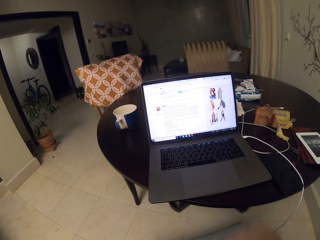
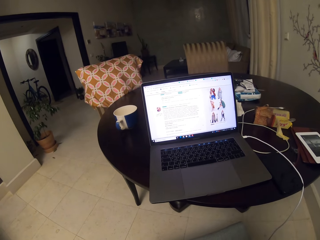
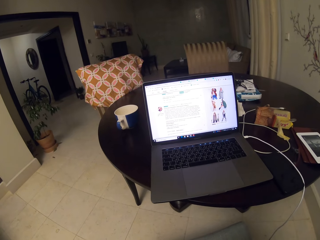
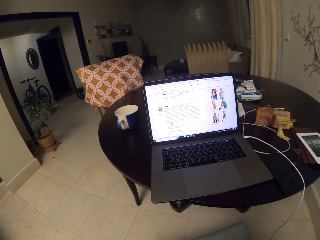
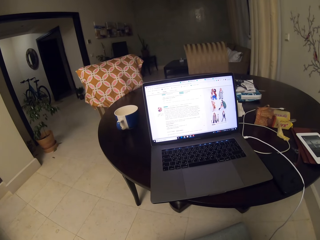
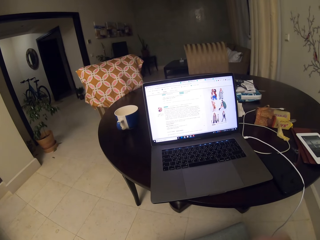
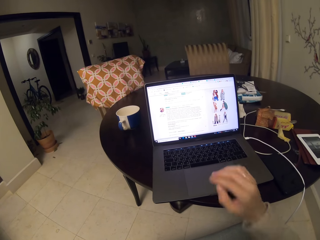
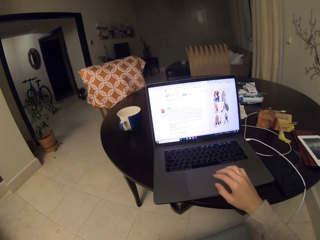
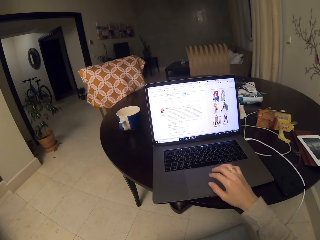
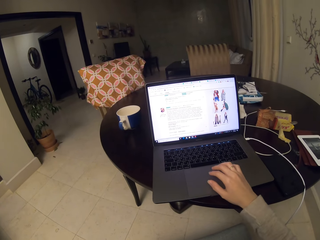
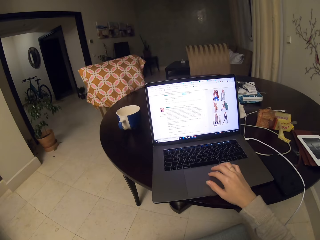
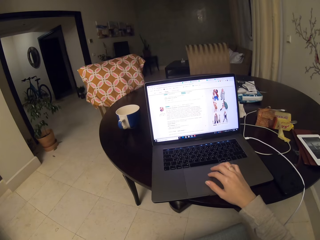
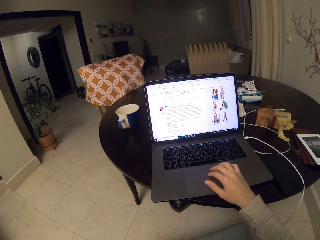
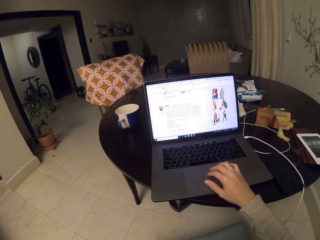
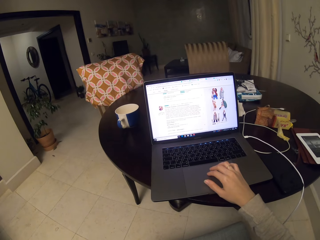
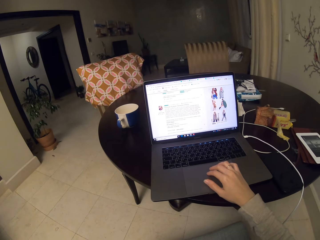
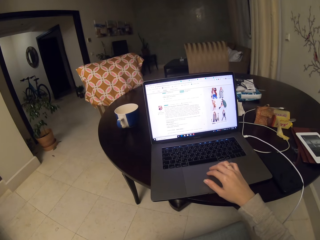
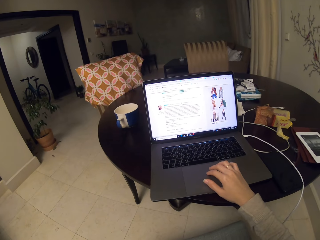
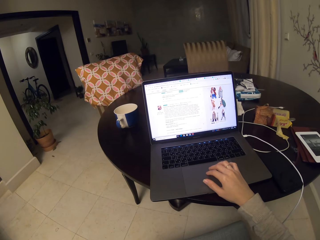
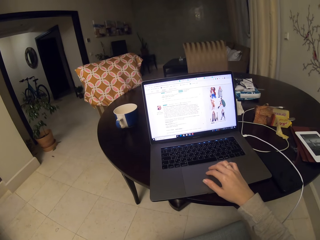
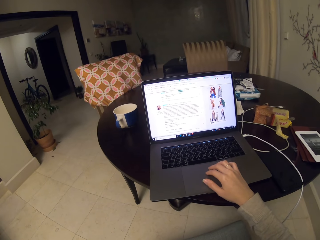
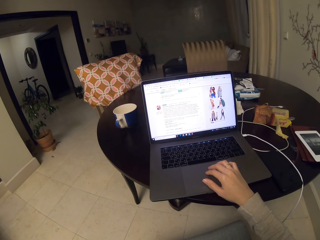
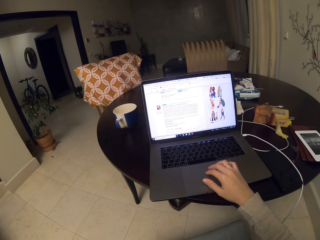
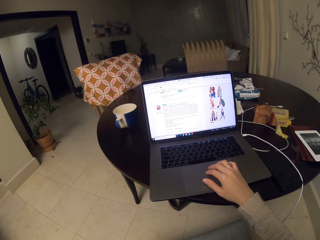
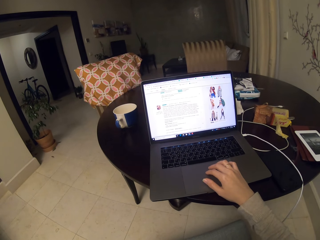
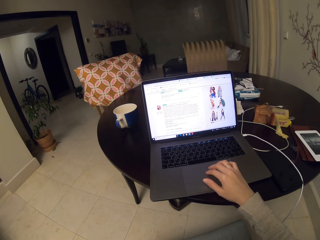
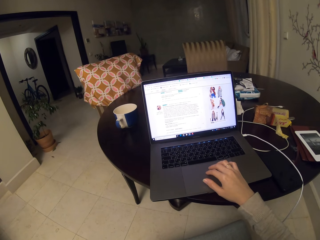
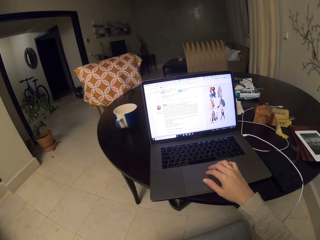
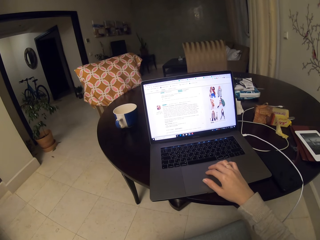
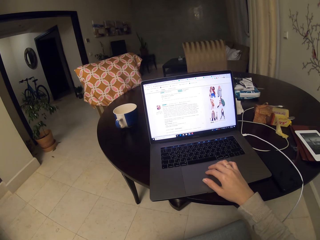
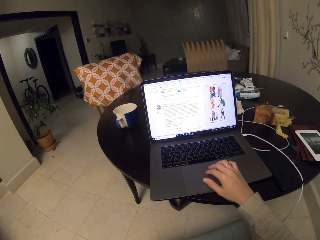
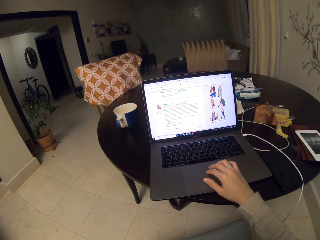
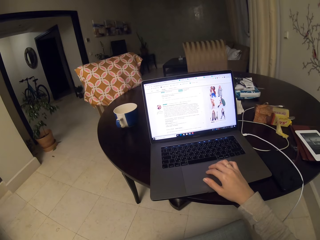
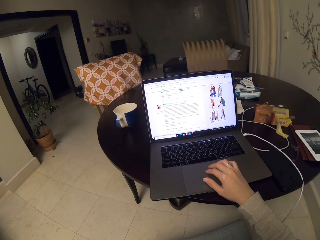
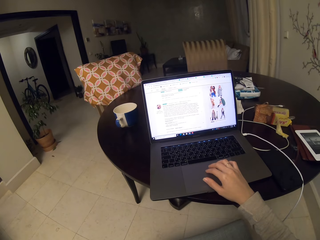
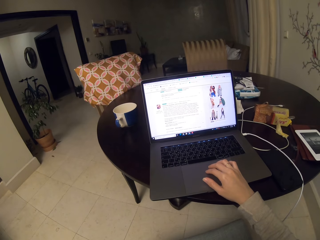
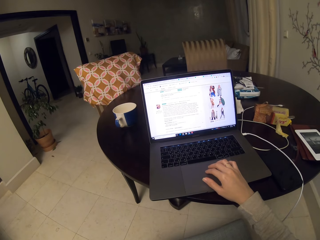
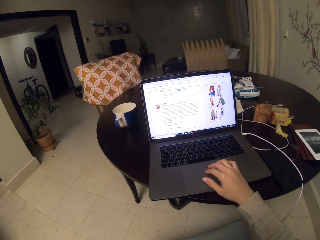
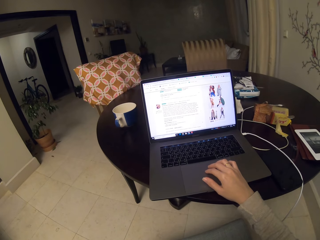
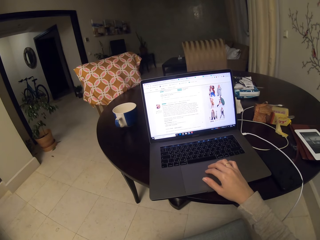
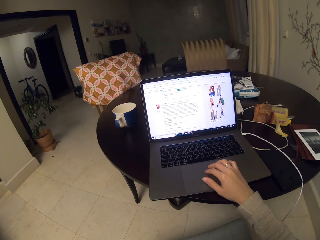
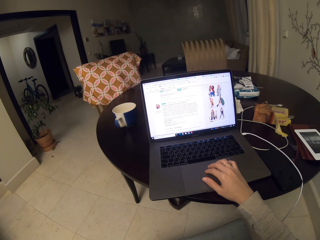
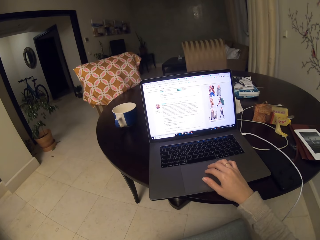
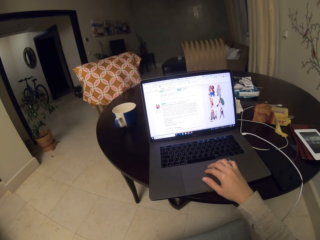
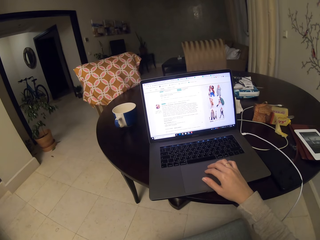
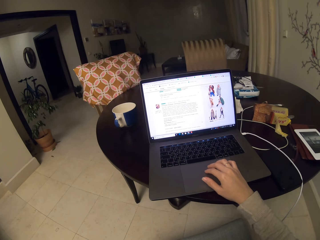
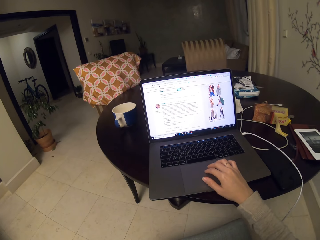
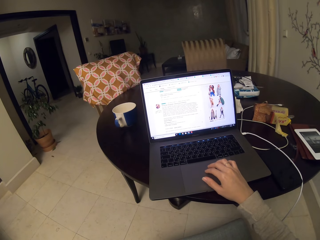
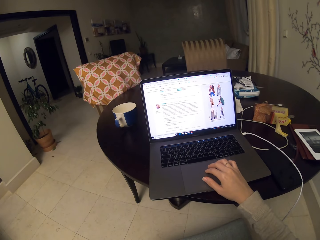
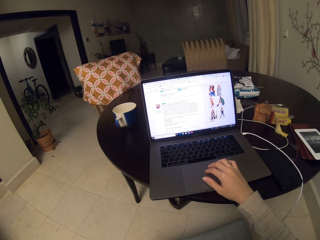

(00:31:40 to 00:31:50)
The camera wearer looks around. They operate the laptop. They lift a finger from the mouse pad.

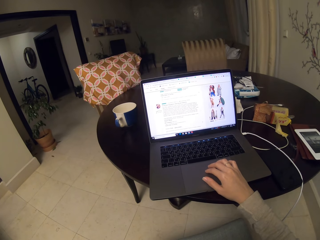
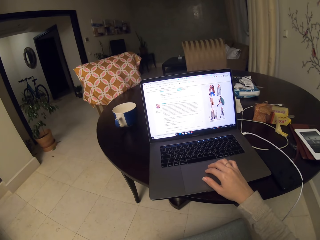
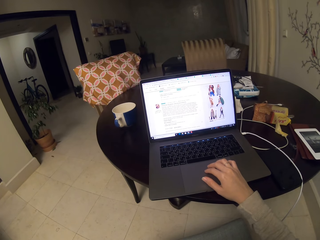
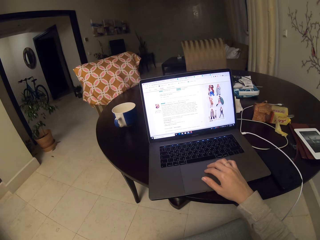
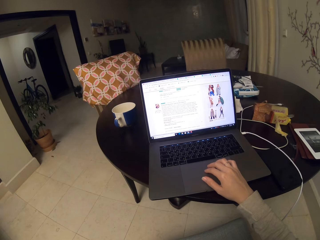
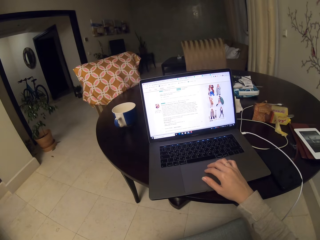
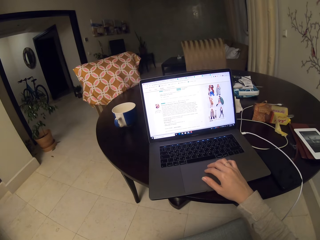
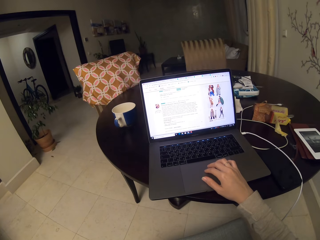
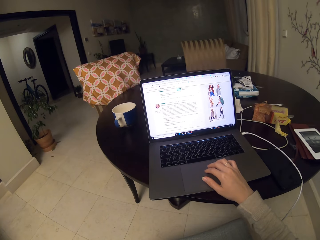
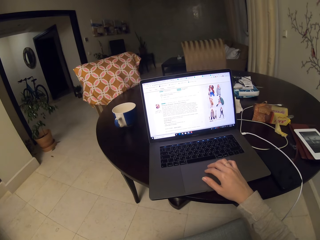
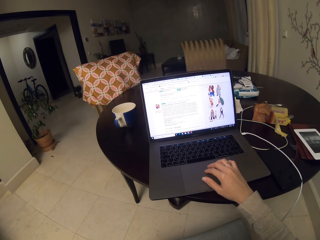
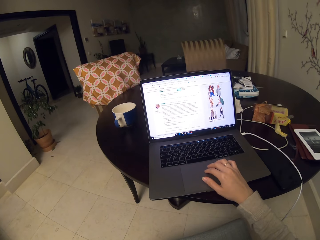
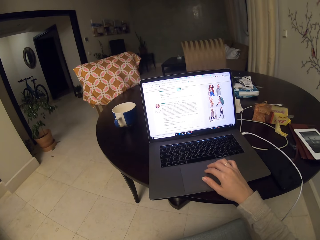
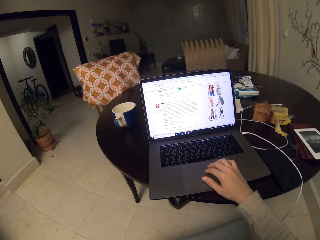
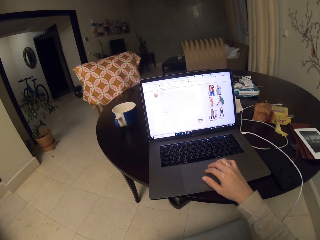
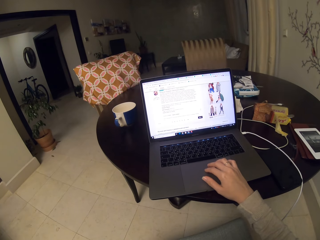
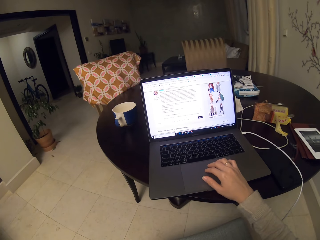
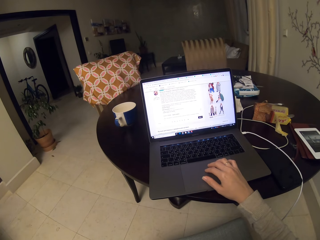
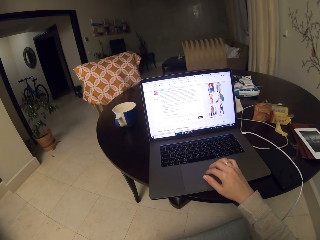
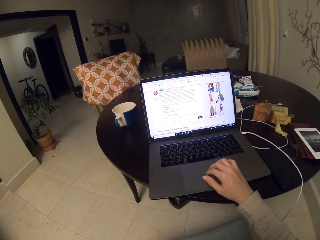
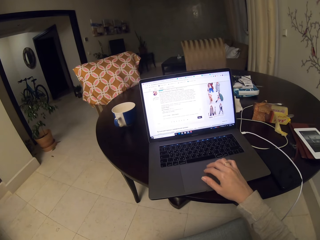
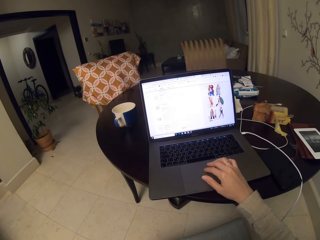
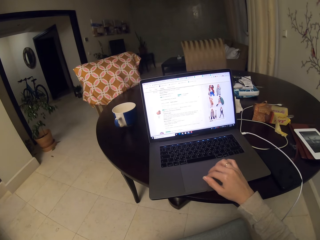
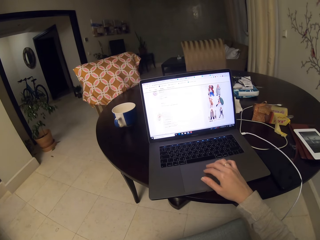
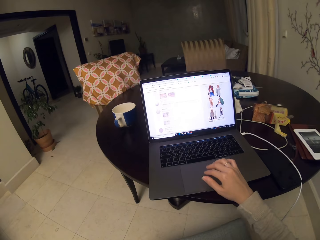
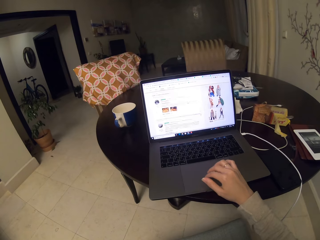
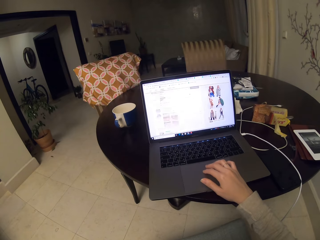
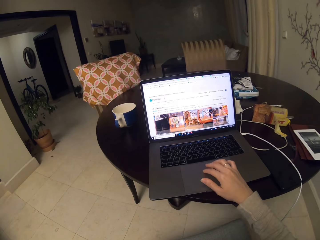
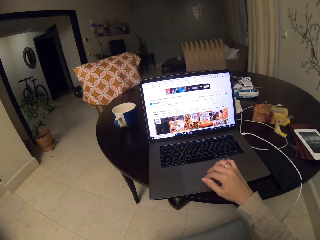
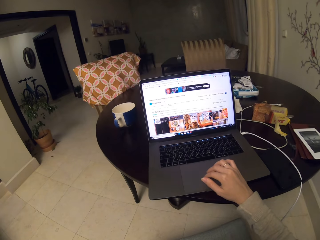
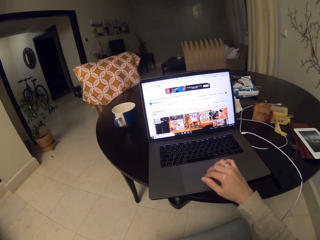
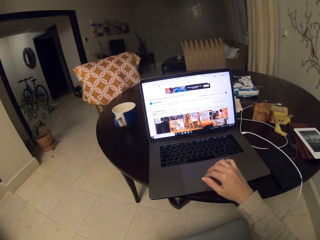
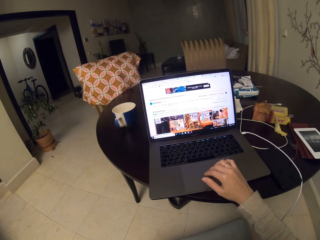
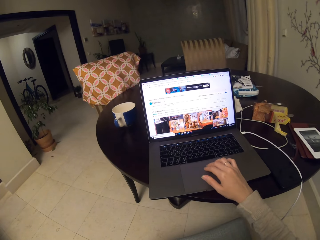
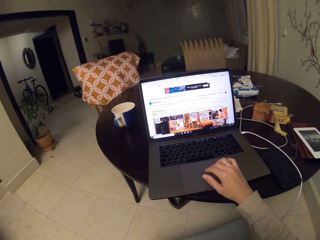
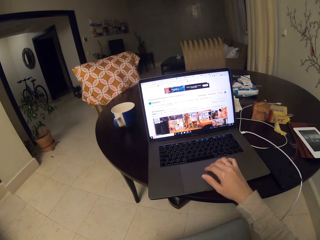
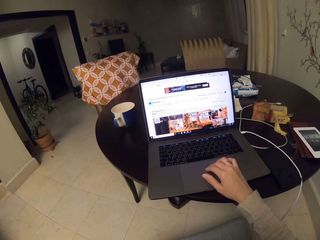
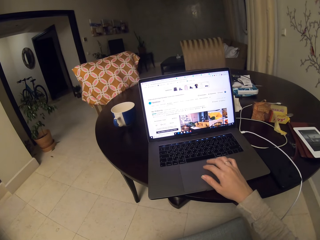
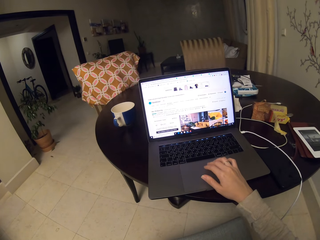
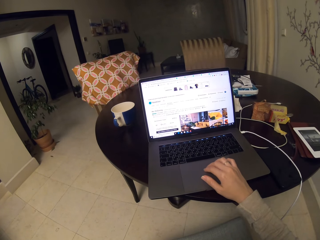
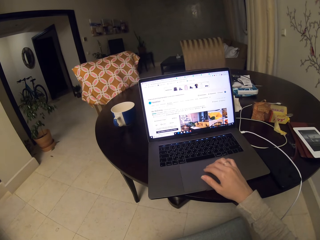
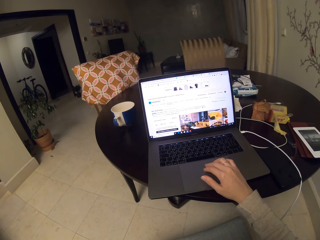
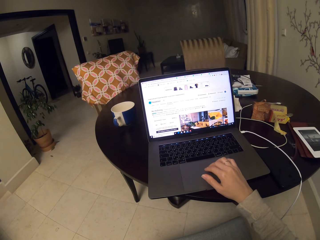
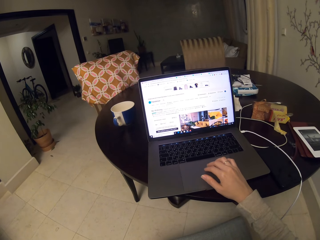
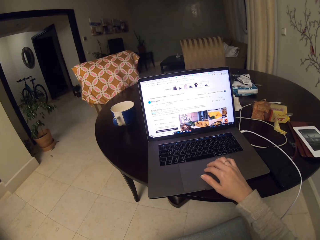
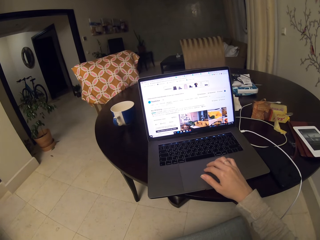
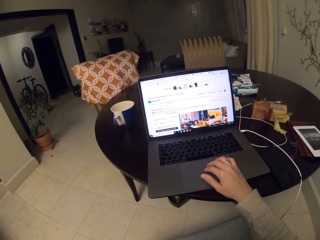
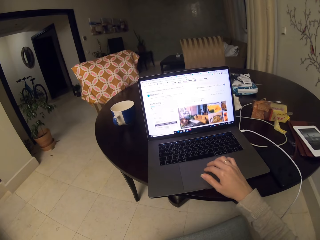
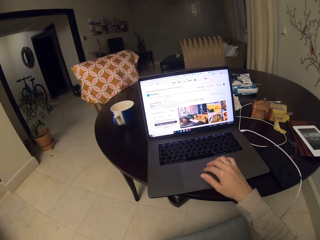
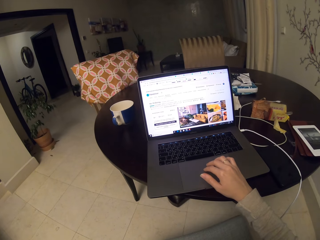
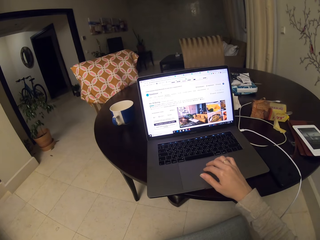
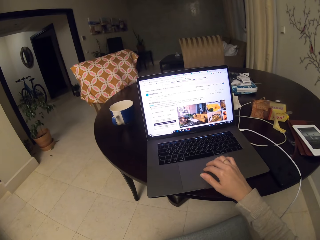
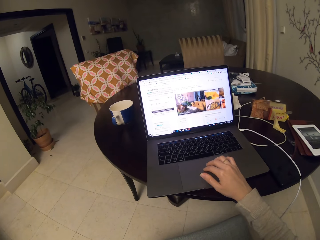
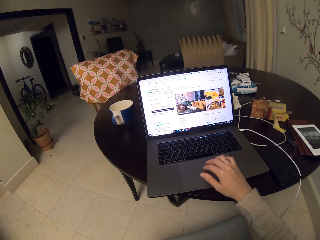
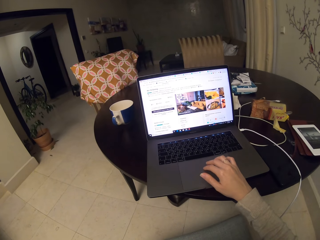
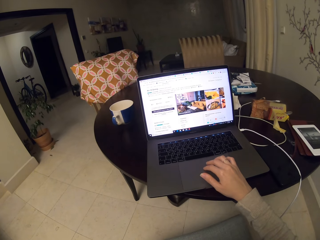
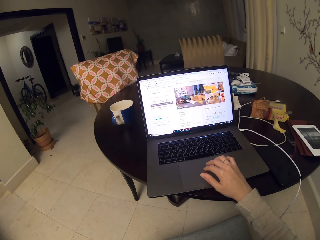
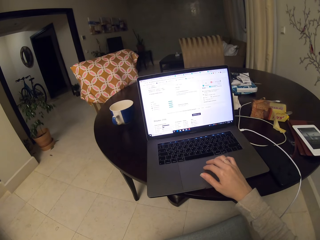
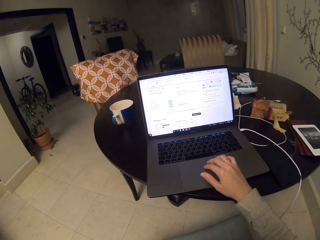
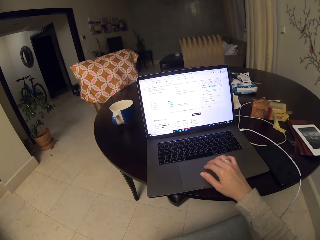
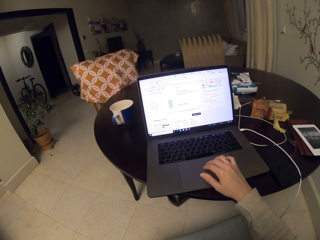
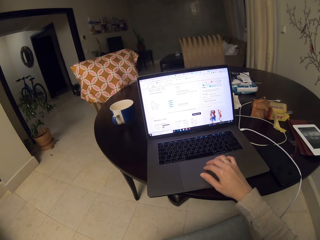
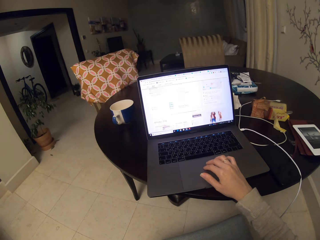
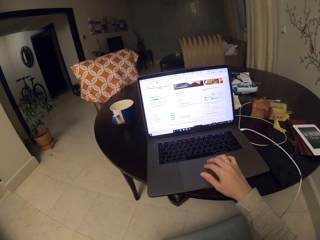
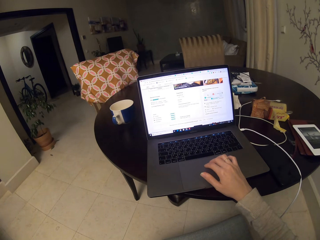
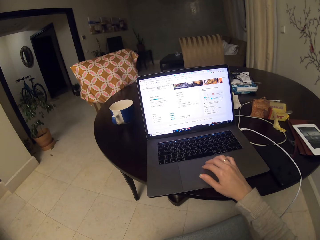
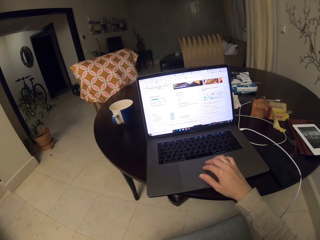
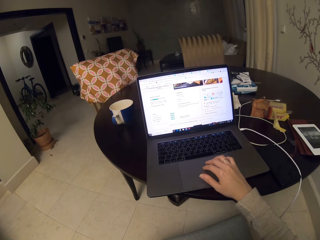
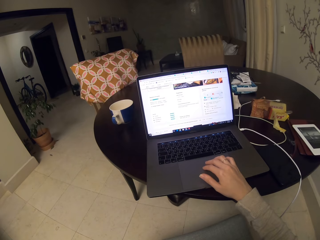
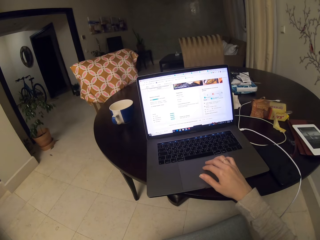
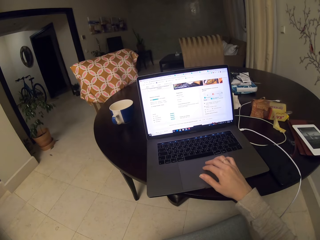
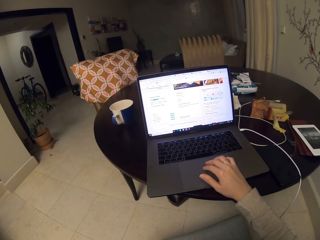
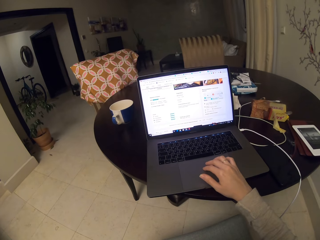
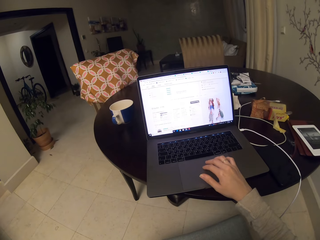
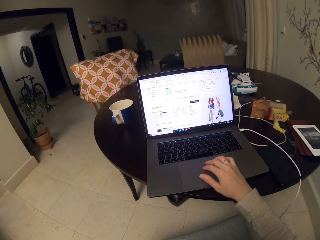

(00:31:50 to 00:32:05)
The camera wearer stares at a laptop screen. They scroll down the screen. They scroll up the screen. They scroll up again. They touch the touch pad. They scroll up the screen. They scroll down.
